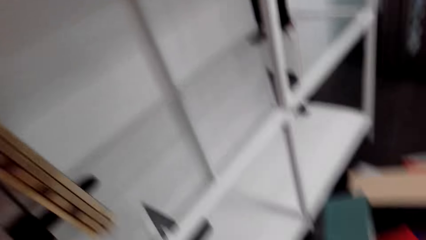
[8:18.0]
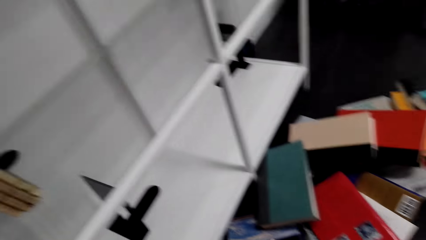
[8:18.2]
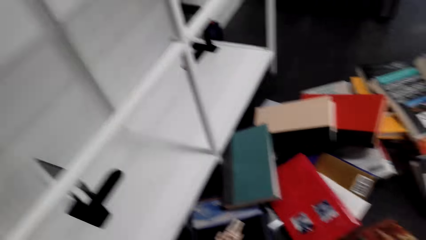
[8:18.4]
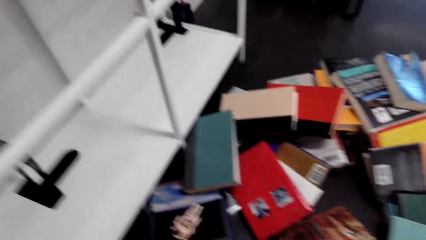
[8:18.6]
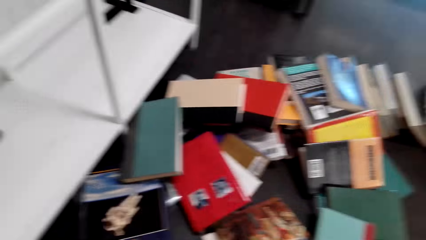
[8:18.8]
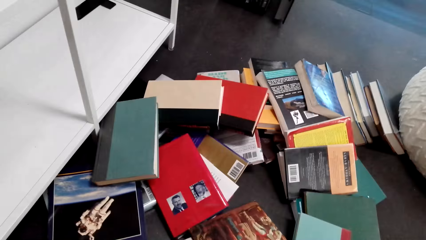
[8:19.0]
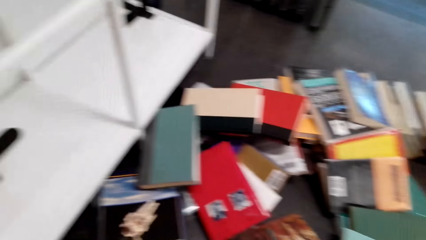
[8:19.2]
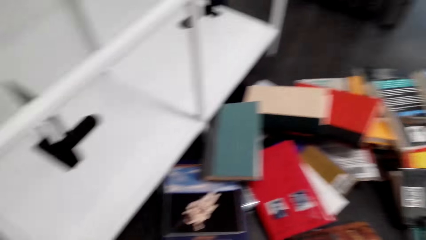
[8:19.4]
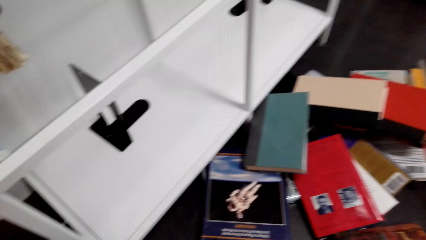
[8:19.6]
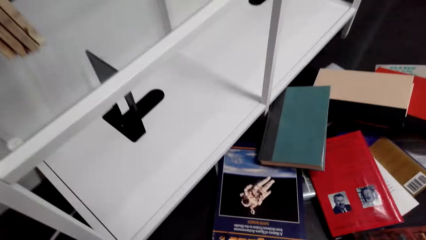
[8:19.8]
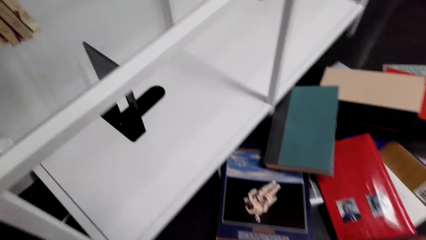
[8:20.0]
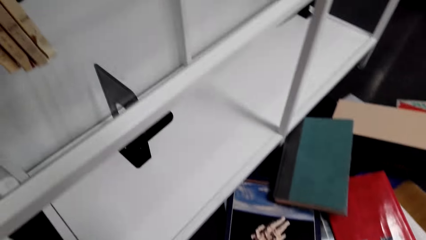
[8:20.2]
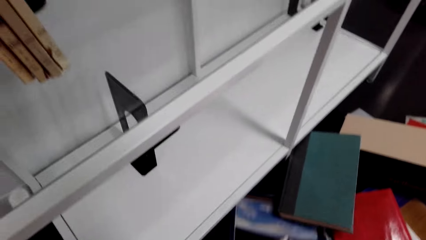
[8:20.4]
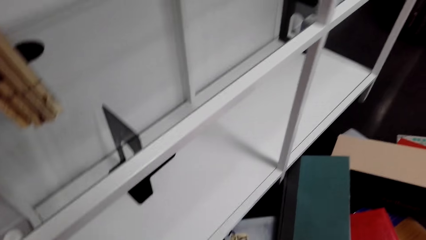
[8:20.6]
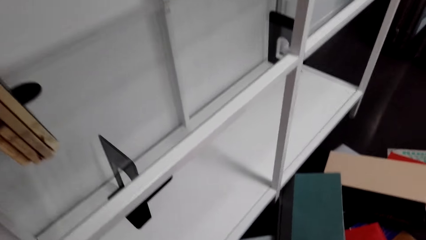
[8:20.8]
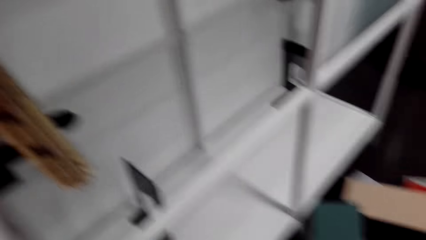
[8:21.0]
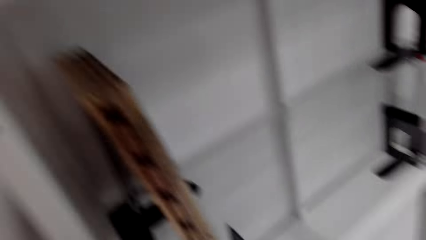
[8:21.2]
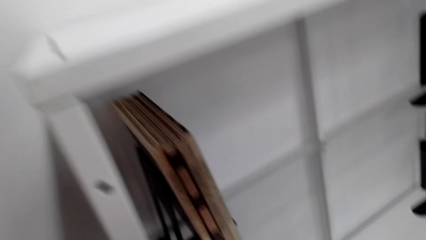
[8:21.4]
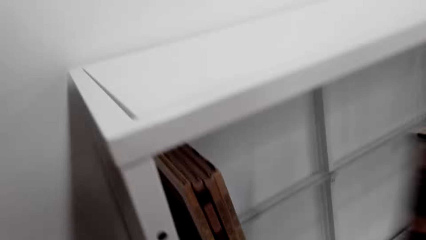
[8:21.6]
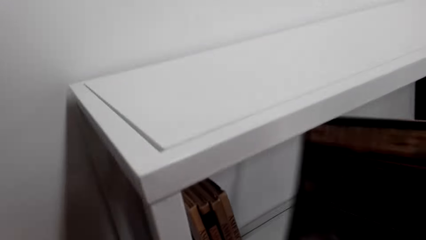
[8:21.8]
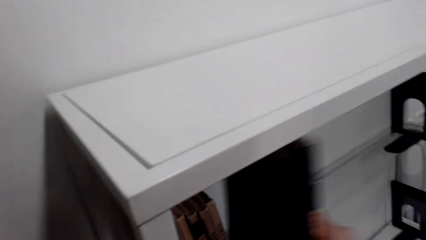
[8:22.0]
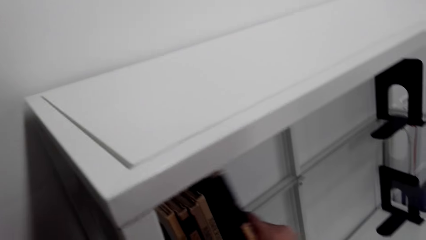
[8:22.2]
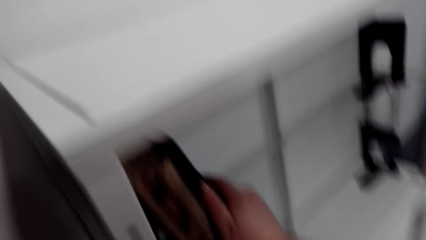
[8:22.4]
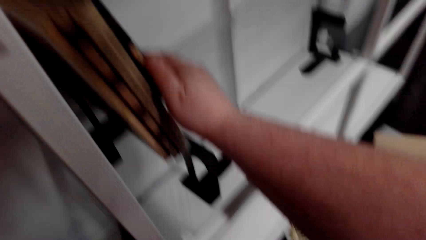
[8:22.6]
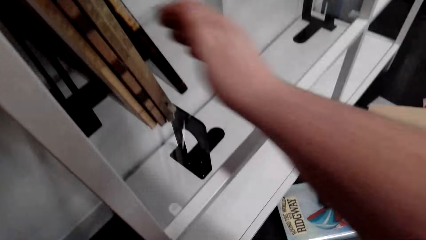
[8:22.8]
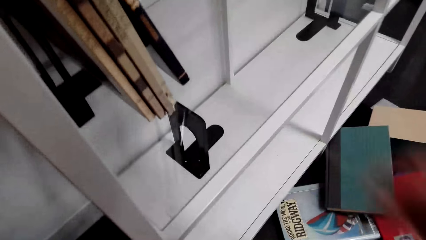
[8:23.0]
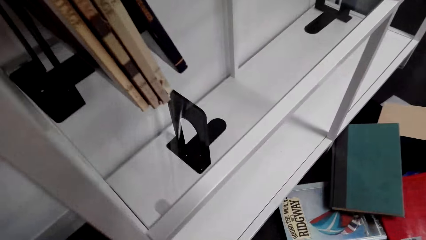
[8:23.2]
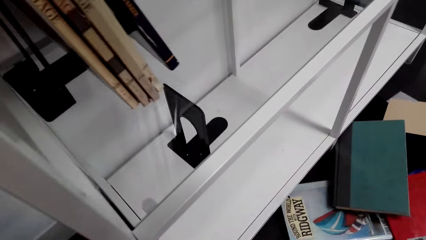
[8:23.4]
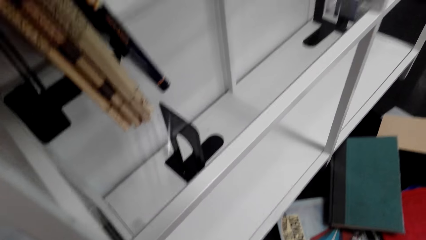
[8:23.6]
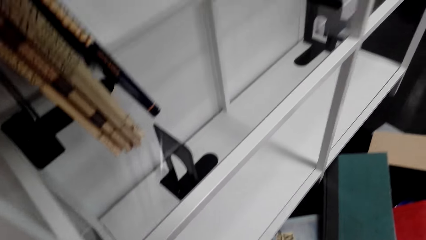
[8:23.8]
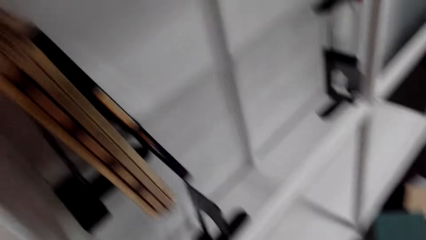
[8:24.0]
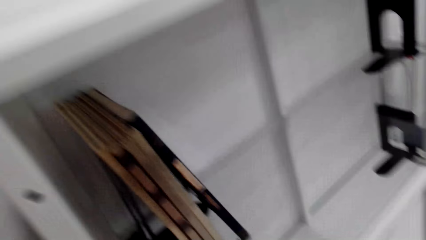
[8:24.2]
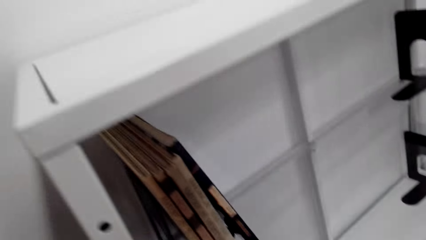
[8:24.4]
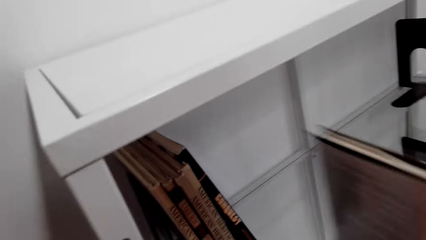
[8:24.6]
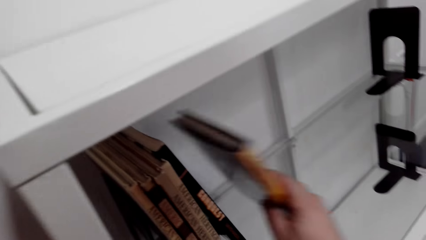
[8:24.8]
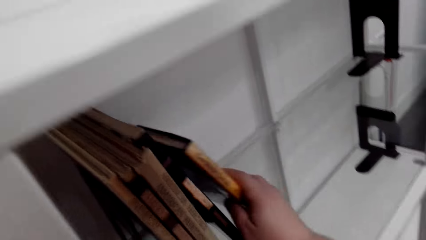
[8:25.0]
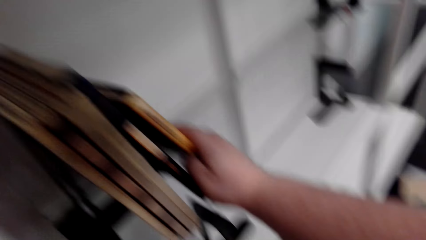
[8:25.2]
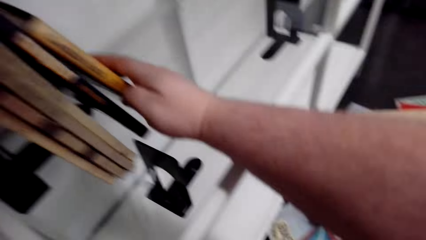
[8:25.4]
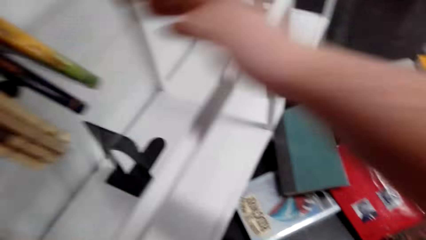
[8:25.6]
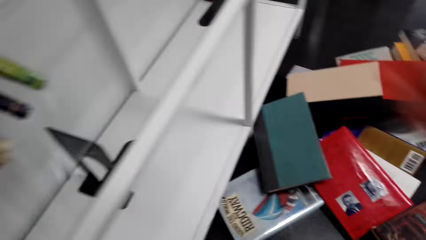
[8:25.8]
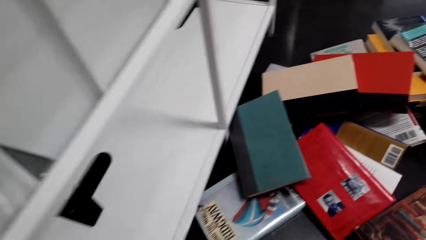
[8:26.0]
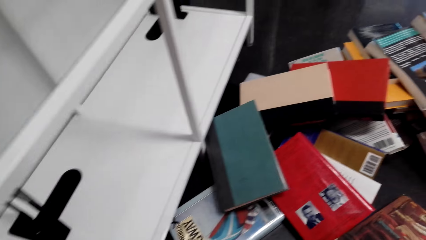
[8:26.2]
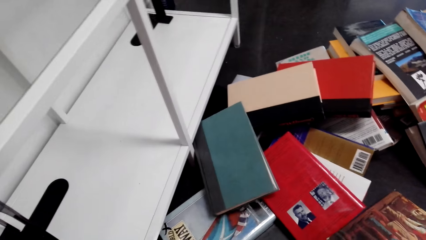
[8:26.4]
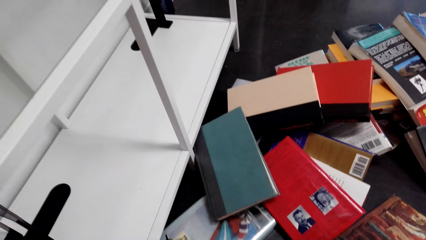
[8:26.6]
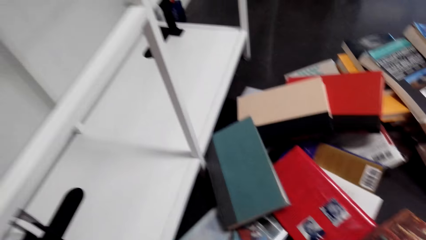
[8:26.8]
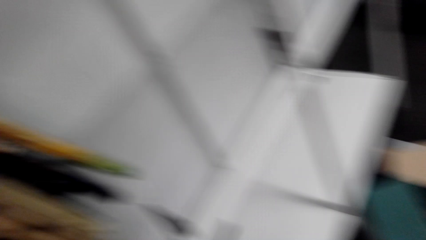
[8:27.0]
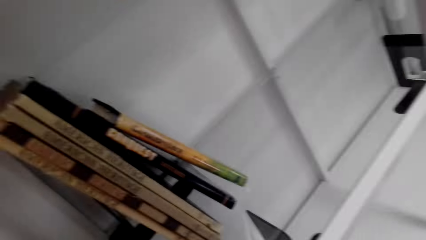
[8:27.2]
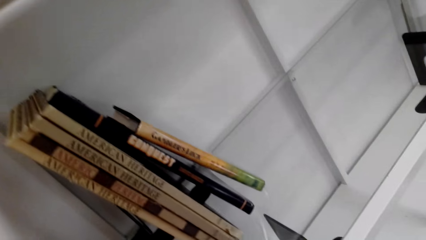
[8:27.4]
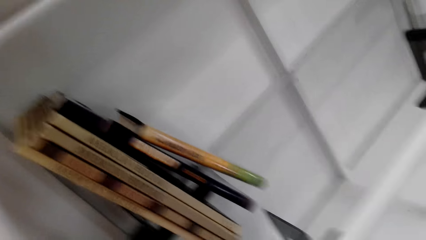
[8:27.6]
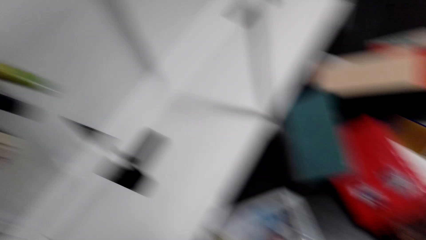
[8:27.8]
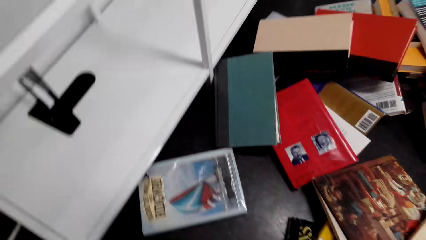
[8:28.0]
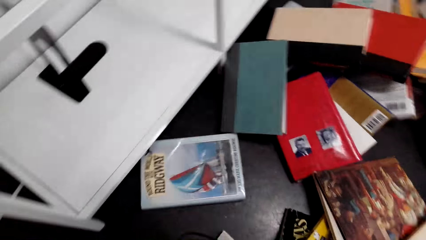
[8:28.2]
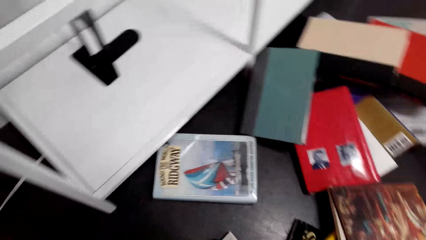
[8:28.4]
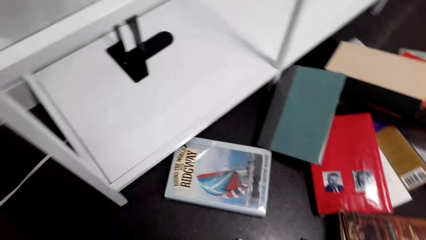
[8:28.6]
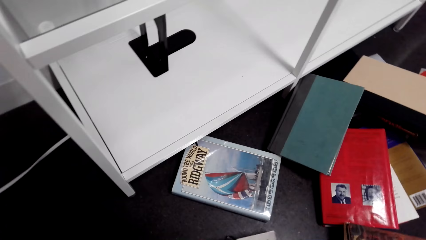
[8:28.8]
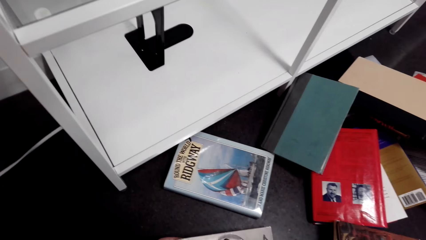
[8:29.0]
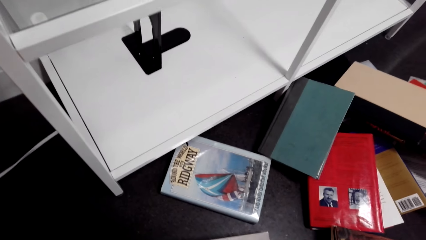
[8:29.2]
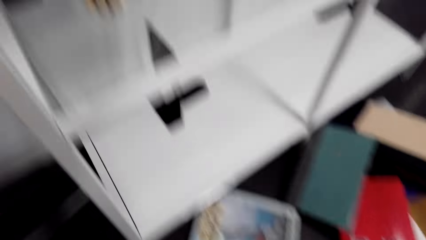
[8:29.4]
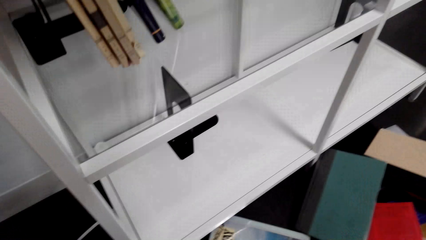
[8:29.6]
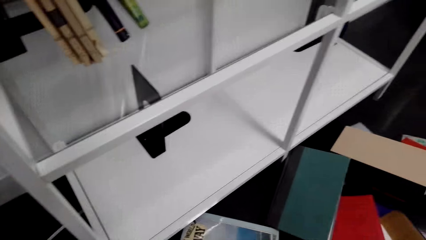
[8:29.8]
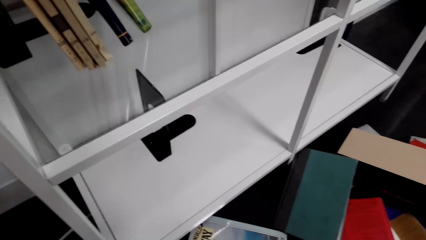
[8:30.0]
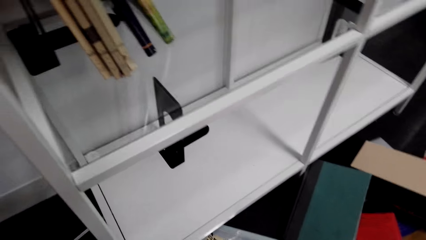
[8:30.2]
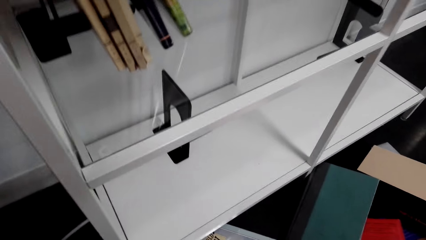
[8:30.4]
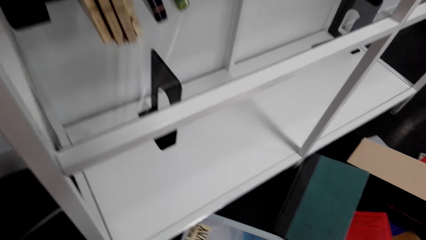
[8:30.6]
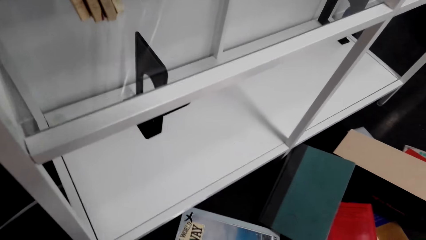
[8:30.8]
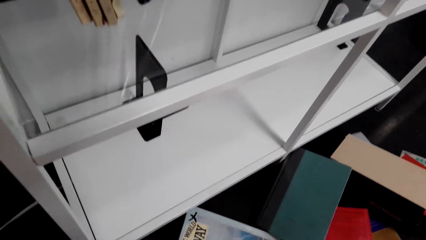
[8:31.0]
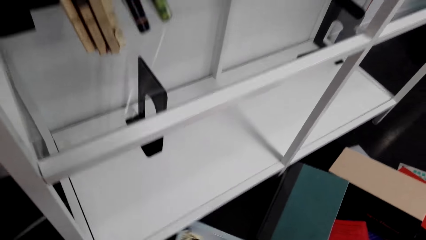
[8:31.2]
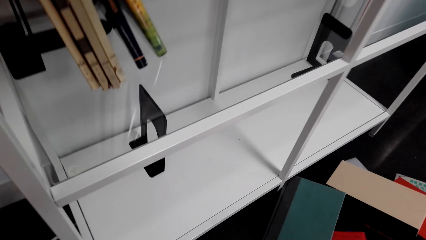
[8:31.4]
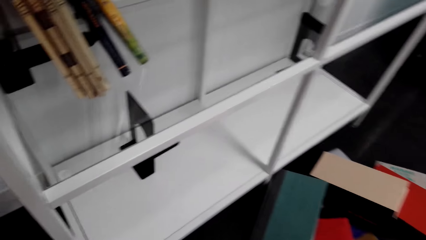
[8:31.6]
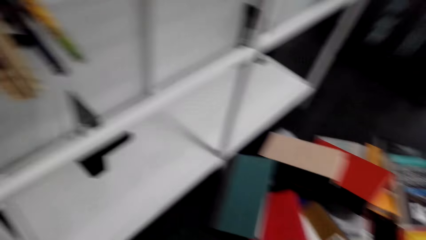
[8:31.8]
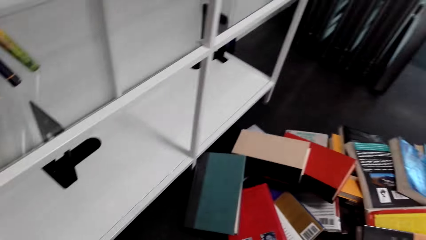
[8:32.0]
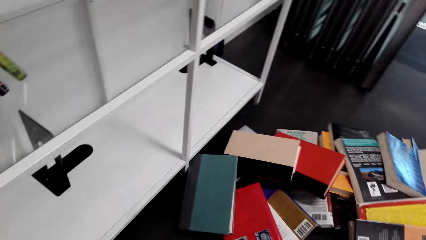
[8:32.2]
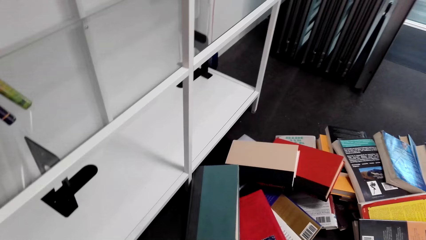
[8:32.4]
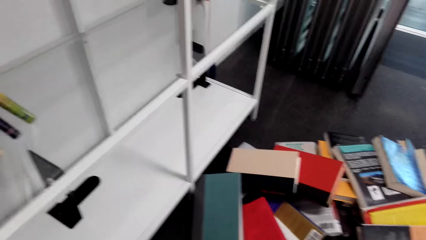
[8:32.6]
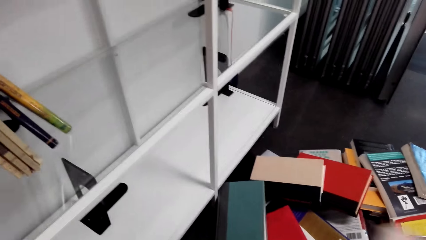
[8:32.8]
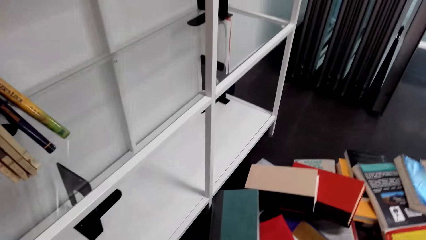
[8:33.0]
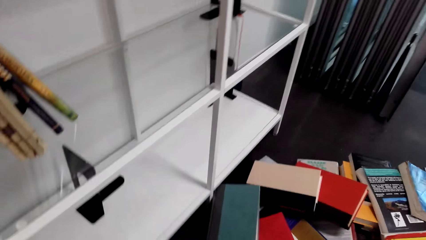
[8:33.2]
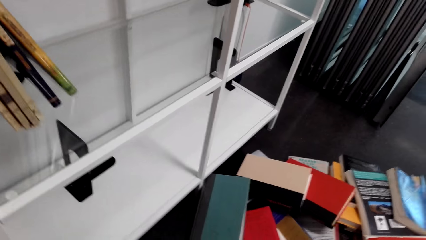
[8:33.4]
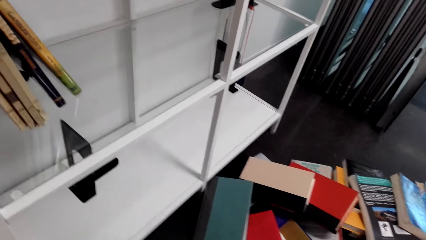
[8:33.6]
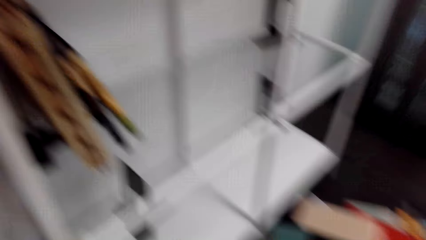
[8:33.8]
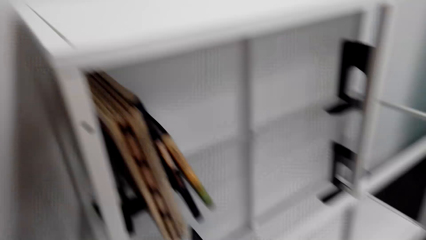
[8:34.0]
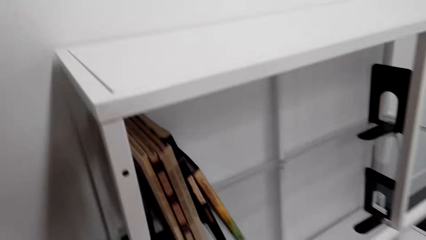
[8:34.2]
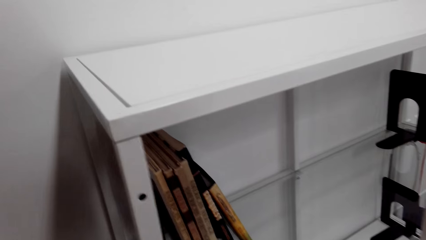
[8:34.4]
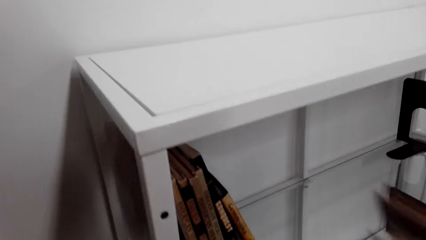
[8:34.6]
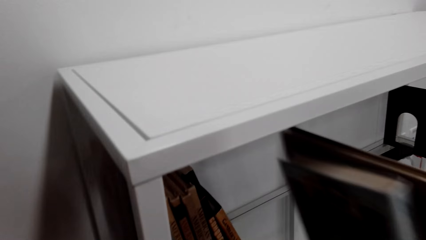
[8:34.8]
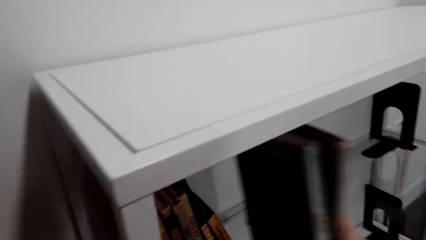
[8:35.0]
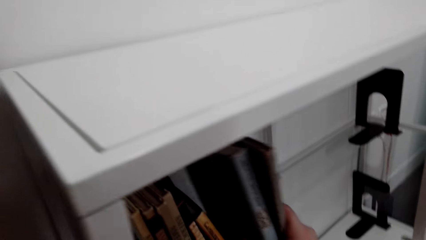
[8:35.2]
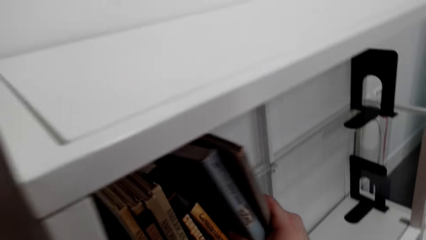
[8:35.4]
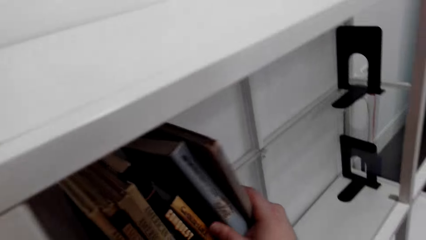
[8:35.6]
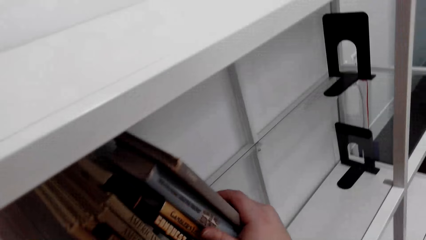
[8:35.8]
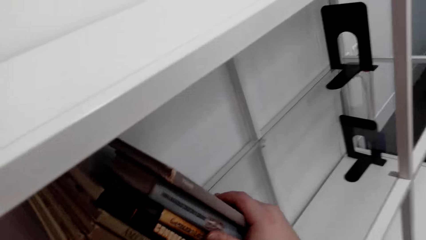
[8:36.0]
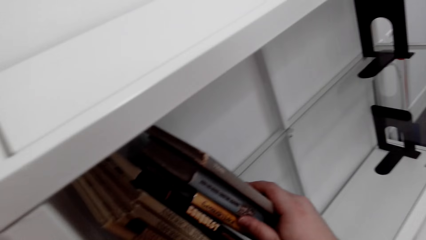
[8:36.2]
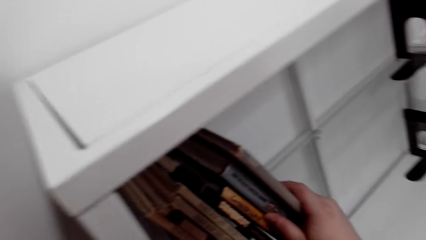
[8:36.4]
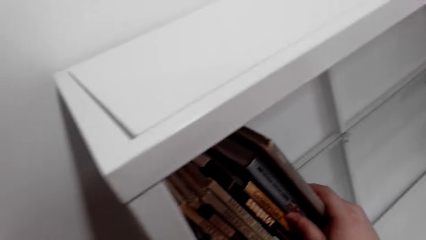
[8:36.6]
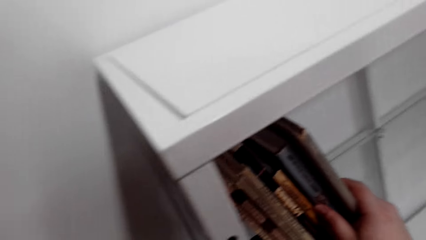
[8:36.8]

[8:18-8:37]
The camera wearer puts the books in the bookshelf. They put another book on the bookshelf. They pick books from the floor. They pick a book. They put the books on the bookshelf.
